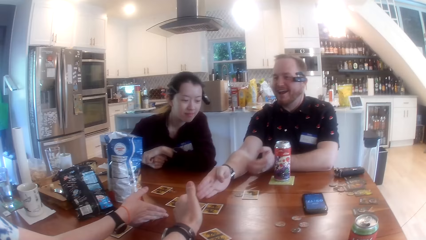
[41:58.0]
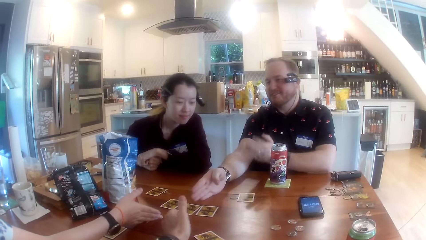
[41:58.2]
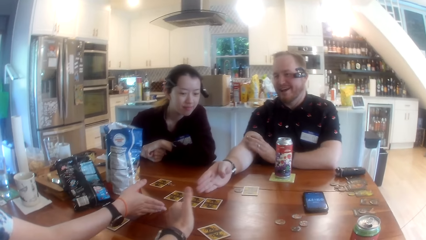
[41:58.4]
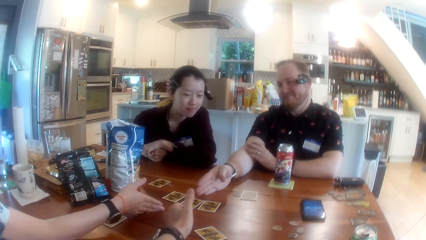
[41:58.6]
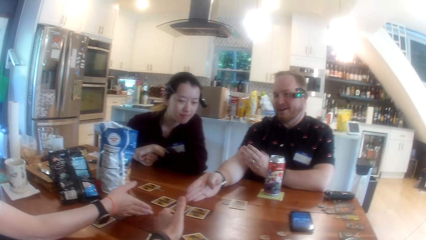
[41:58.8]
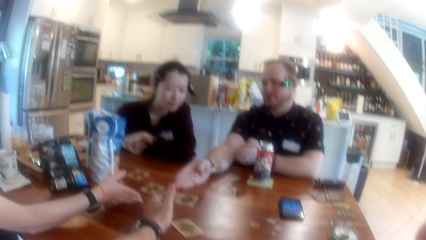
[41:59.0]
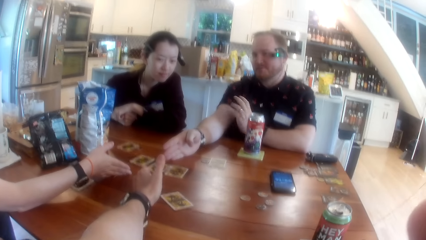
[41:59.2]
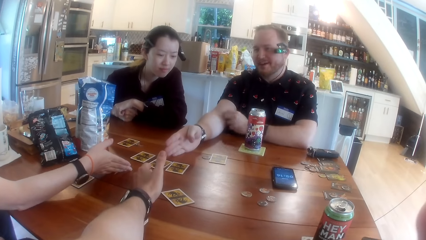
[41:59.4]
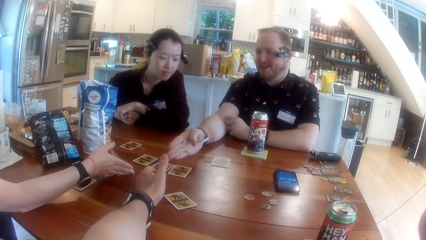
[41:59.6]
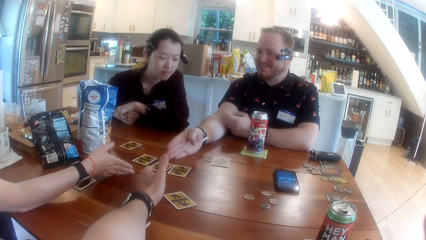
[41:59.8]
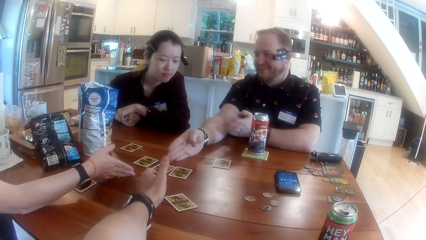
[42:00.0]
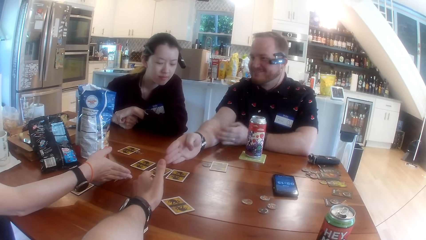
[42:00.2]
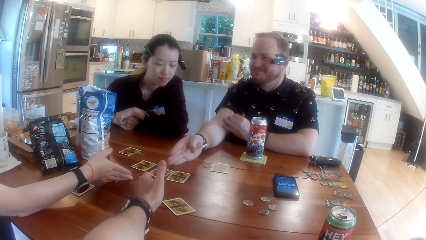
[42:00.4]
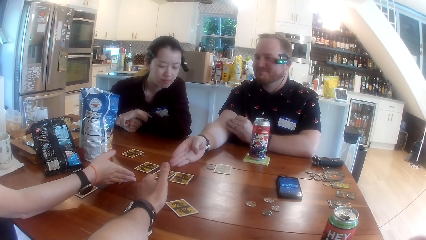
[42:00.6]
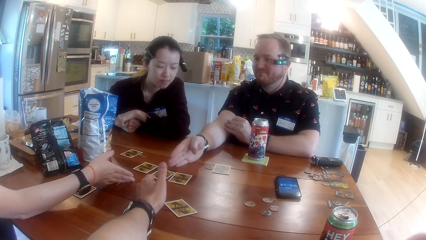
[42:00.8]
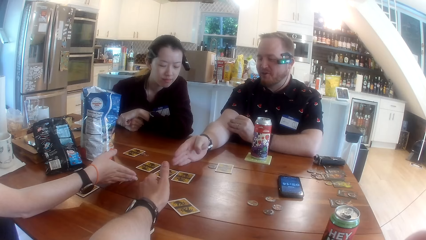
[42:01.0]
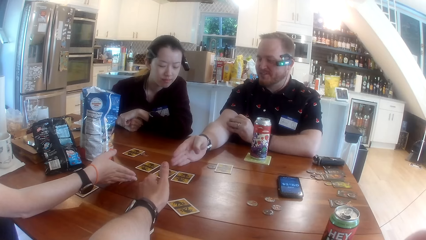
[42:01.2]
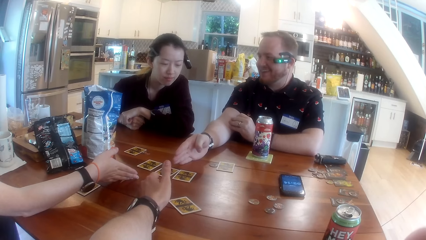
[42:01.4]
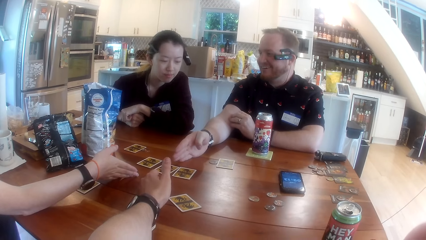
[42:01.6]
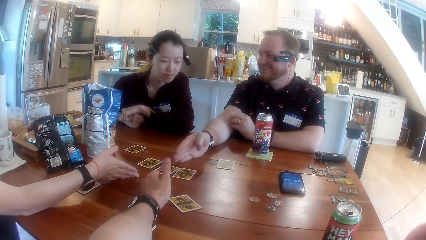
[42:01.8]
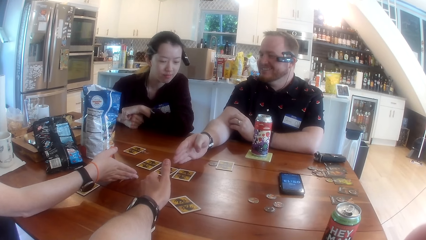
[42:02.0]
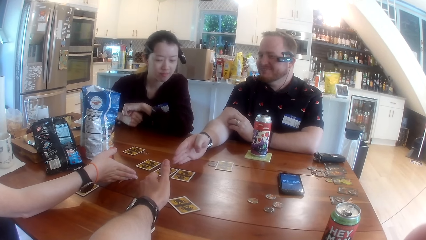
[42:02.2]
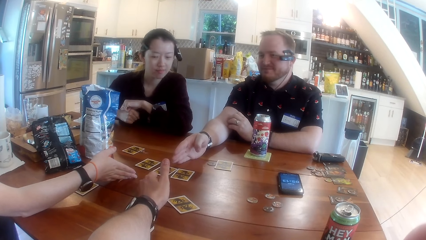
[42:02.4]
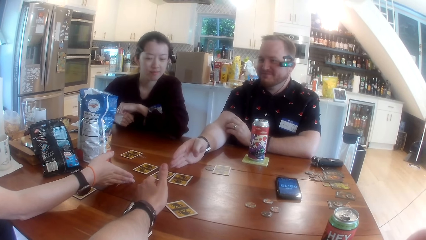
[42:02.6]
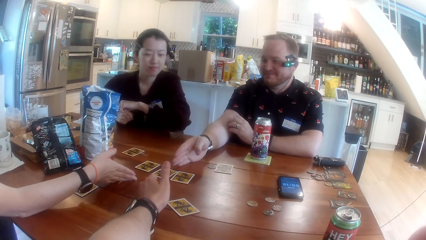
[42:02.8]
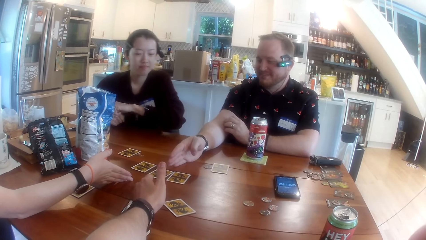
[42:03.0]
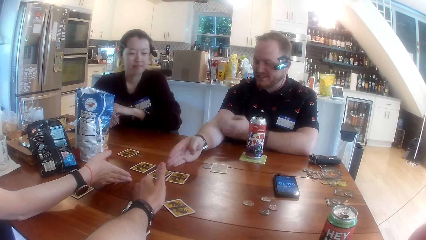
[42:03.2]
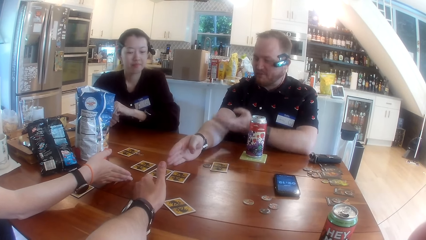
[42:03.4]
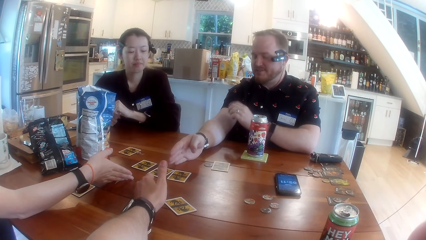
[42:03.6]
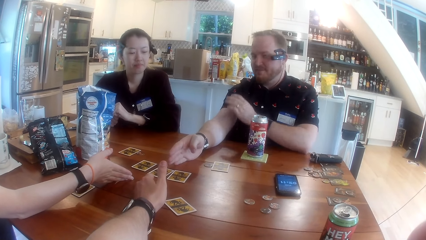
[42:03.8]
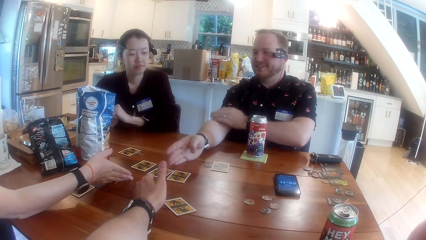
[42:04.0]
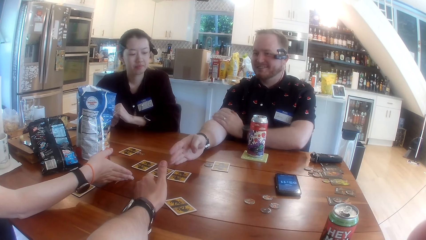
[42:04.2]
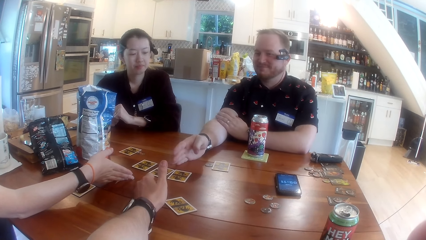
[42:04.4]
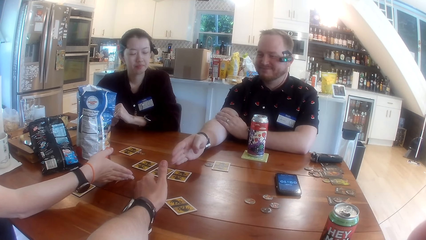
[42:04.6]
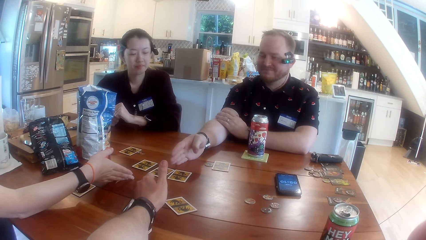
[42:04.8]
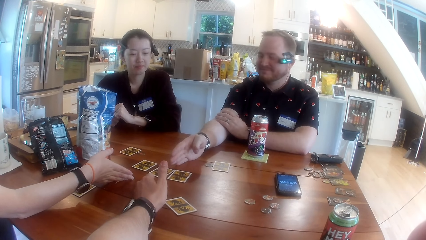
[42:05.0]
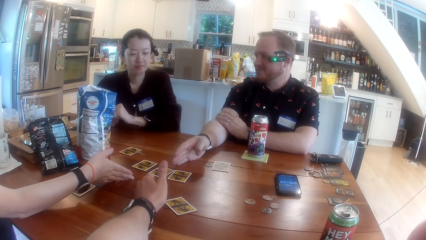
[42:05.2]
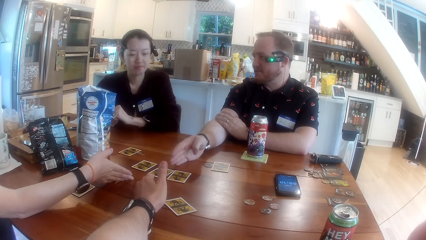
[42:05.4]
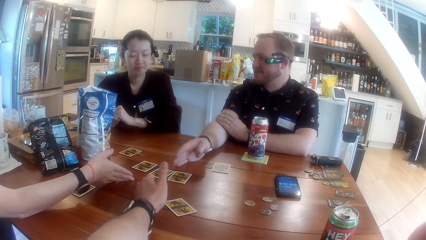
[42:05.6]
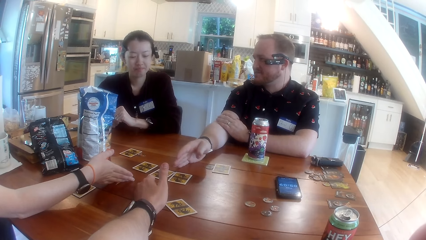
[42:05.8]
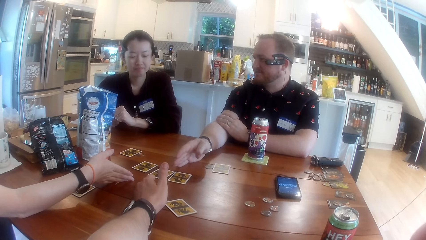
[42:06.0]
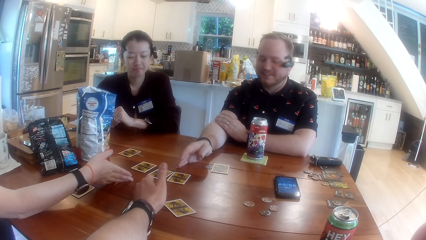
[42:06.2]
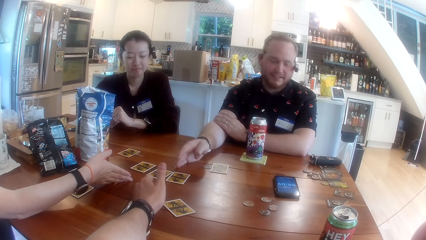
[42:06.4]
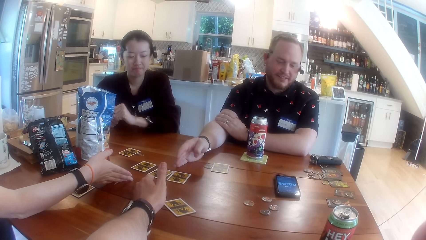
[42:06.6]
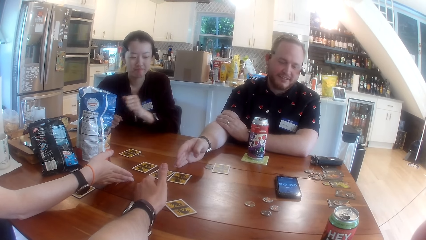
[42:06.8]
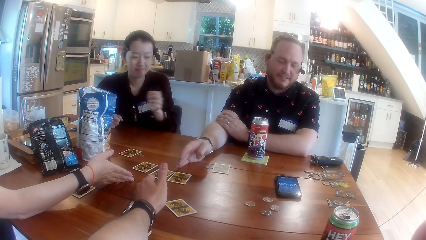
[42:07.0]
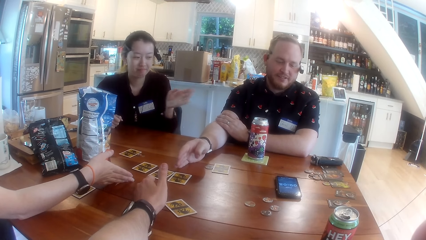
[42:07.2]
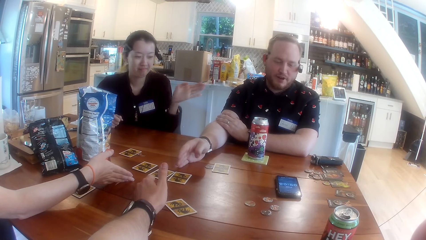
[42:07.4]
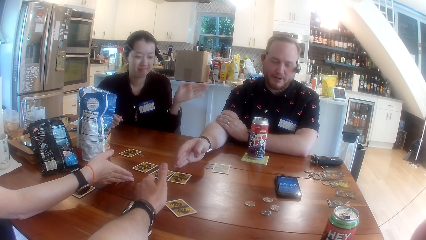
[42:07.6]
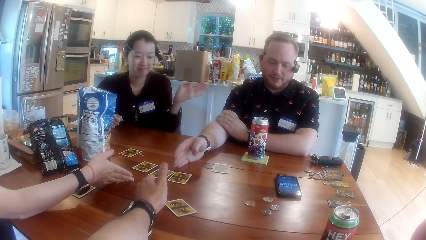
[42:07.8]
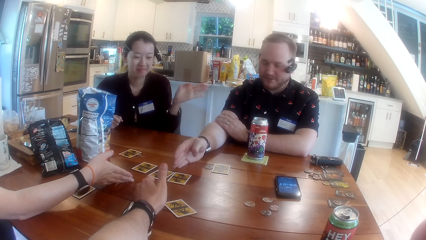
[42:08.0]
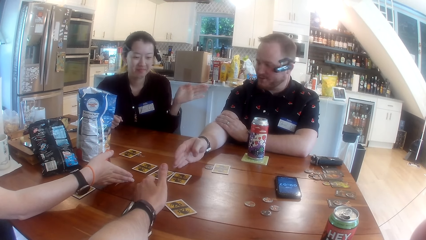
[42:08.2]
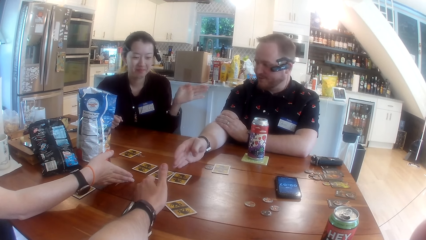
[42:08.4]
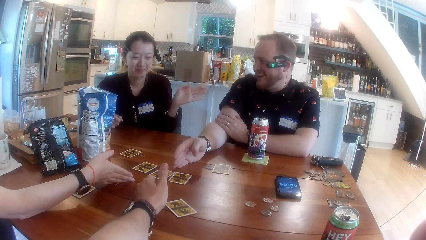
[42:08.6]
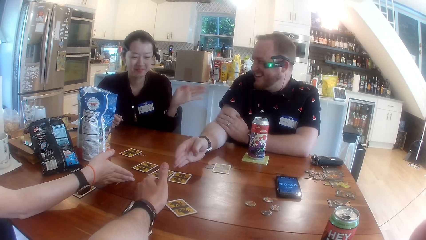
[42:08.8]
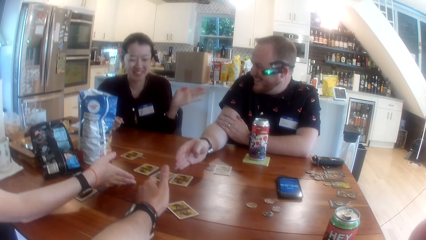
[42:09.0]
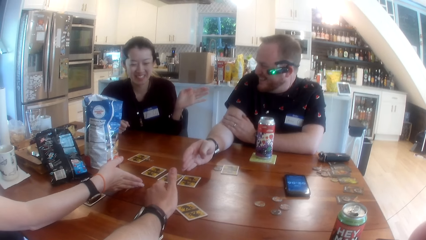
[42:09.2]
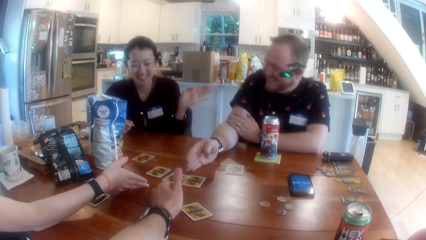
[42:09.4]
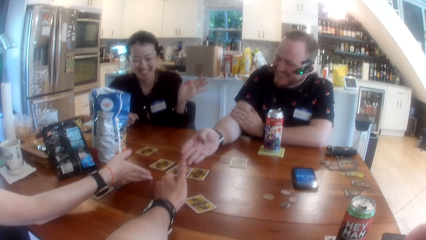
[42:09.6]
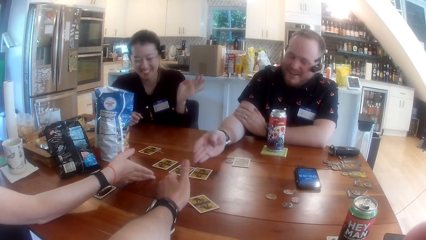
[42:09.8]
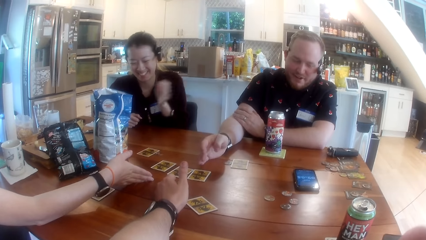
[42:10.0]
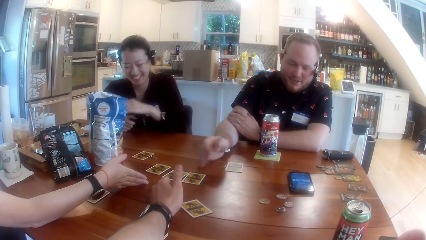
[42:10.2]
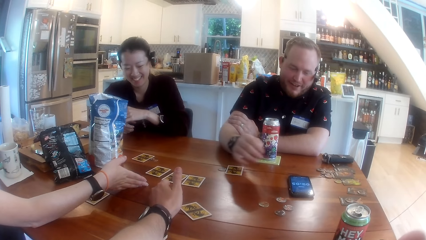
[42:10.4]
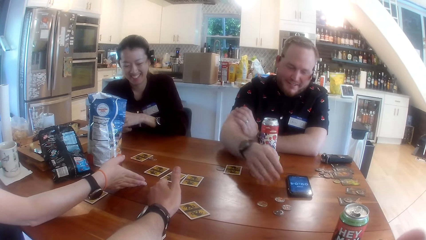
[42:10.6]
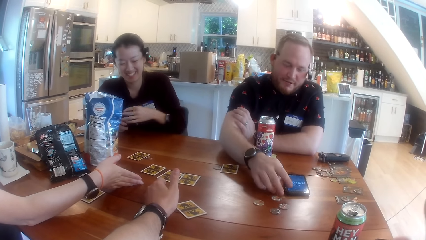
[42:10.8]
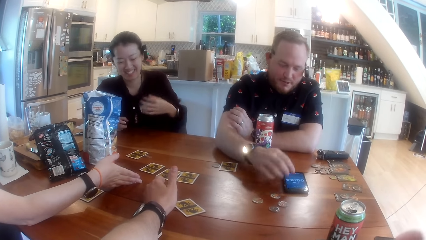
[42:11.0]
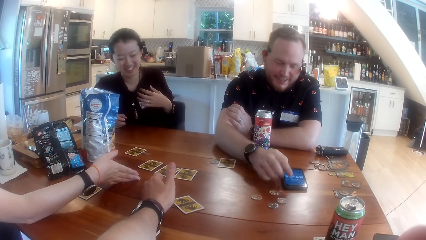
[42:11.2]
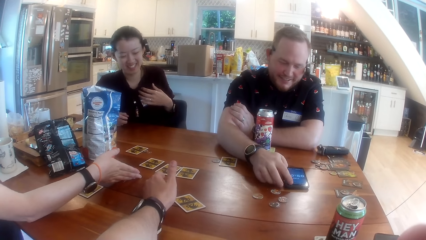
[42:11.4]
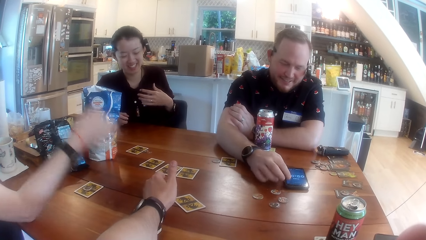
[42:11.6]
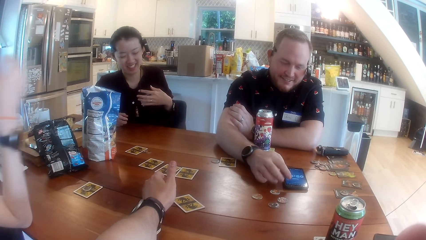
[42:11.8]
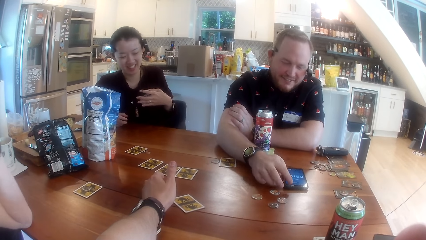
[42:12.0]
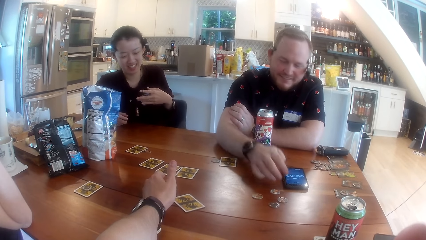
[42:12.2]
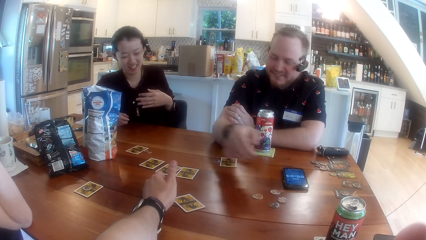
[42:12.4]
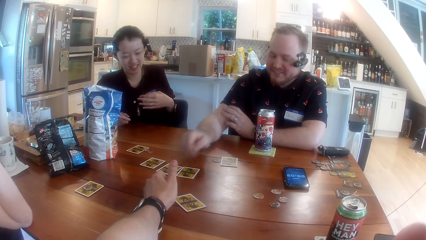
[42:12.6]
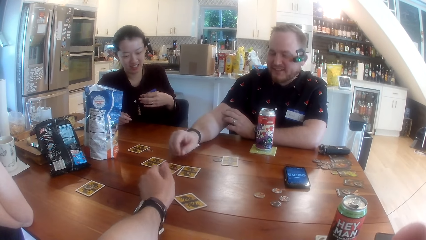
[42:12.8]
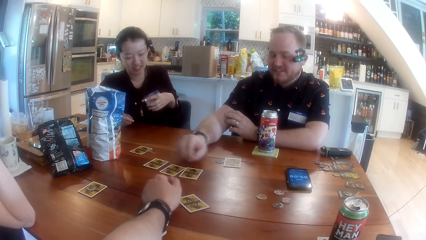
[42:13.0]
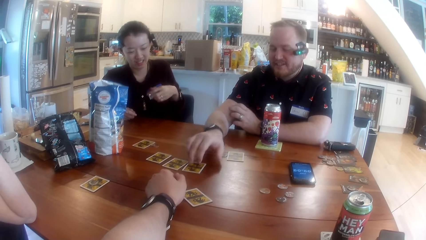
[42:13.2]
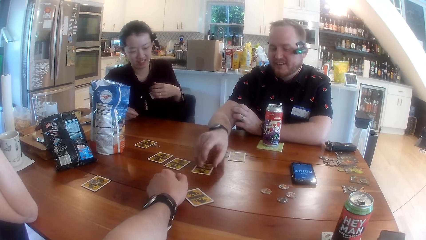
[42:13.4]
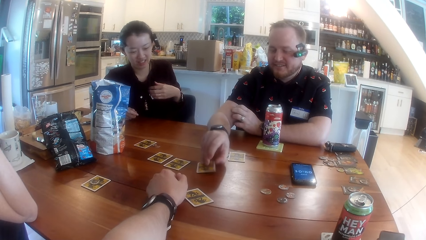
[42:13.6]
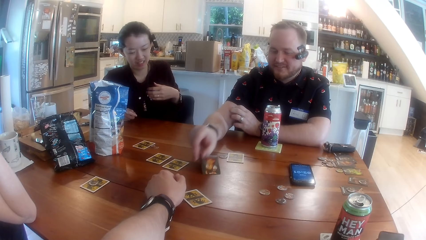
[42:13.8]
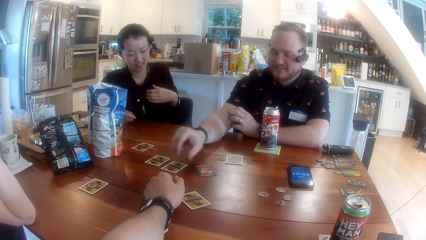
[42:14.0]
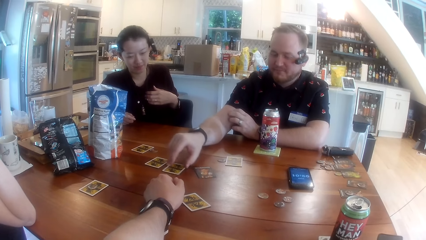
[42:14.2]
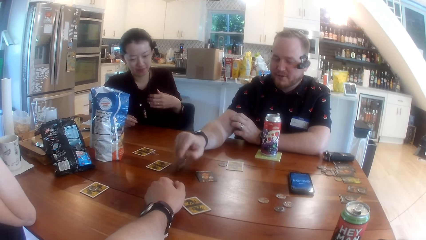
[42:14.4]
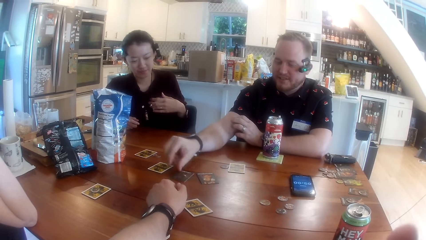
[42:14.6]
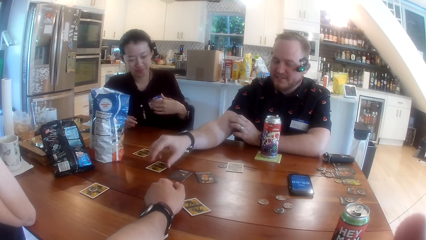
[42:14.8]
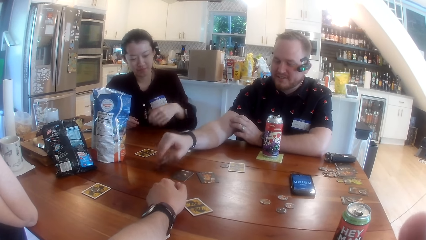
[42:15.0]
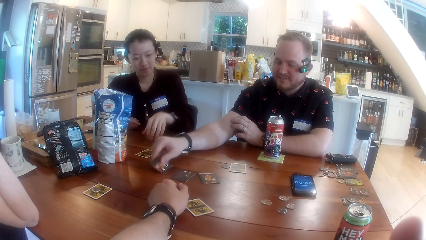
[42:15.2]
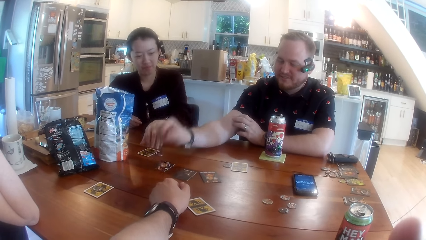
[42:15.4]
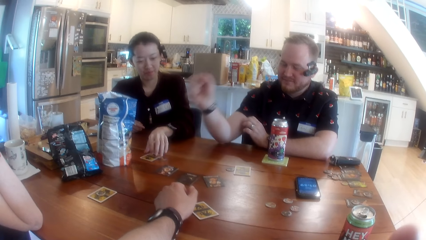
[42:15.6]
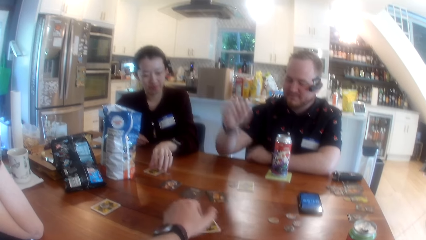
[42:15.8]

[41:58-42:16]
The camera wearer points at the card. A man converses with the camera wearer, a woman and another woman. The other woman points at the man with her left hand. The man operates a phone on the table with his right hand and swipes through the phone. The first woman touches her face with her right hand and pulls back her hand. The man moves his hand on the table, picks up a card from the table, and turns over the card on the table with his right hand. The man looks at the card, drops the card, and turns over the card on the table with his right hand again. The man turns over the card on the table with his right hand again.
